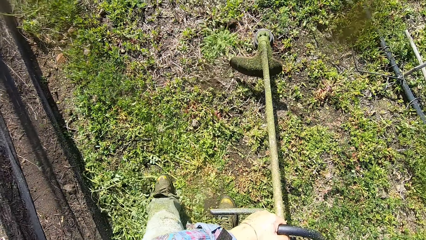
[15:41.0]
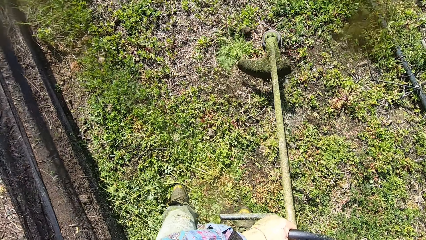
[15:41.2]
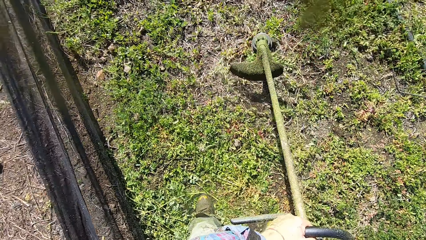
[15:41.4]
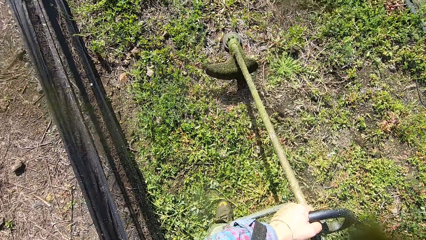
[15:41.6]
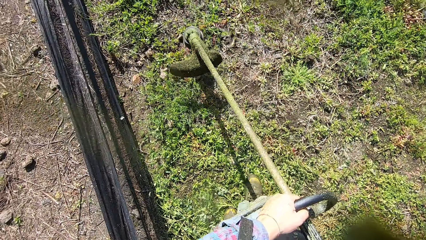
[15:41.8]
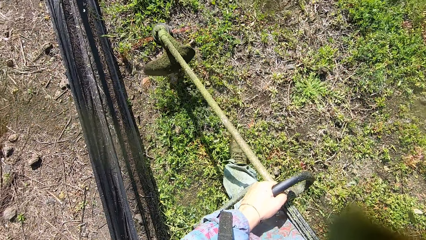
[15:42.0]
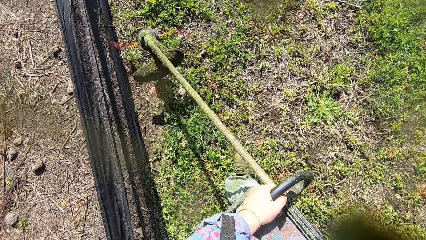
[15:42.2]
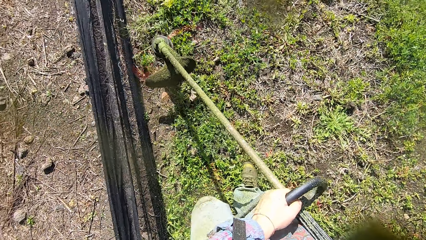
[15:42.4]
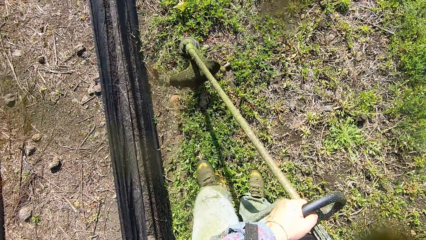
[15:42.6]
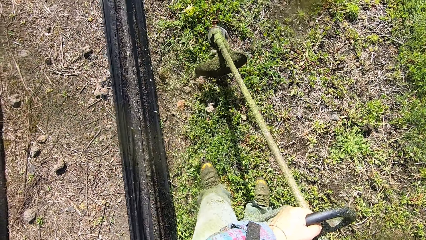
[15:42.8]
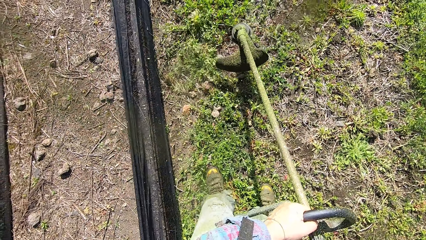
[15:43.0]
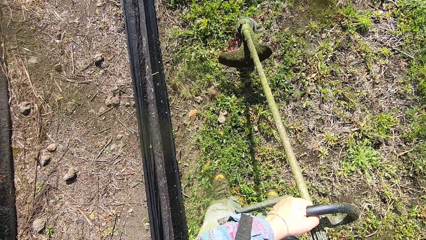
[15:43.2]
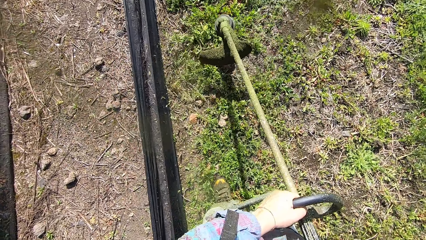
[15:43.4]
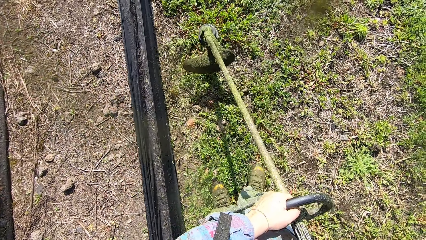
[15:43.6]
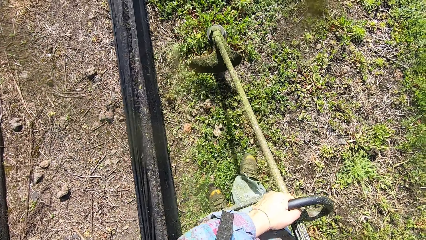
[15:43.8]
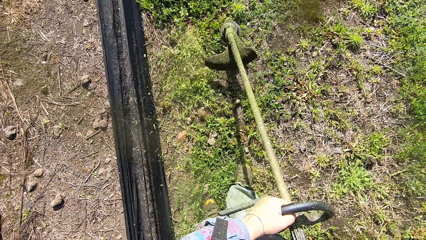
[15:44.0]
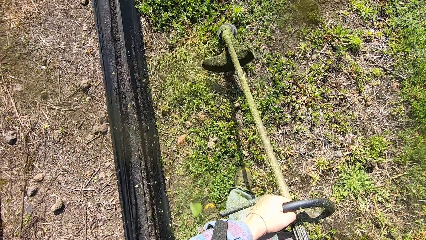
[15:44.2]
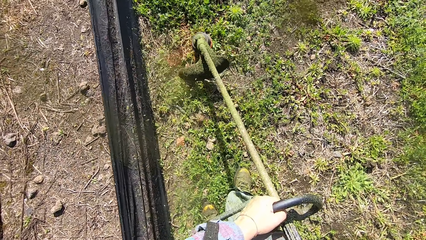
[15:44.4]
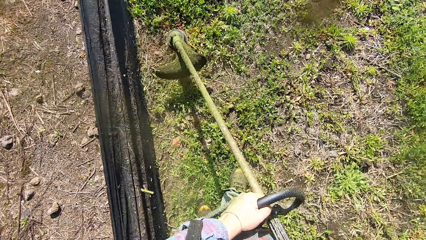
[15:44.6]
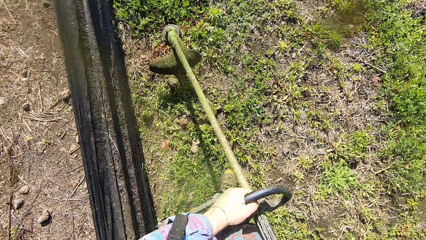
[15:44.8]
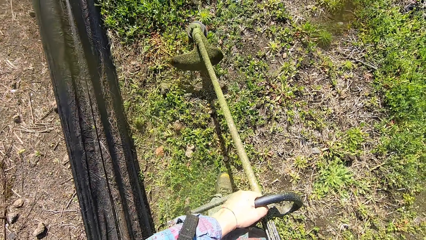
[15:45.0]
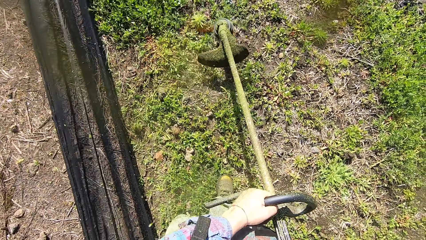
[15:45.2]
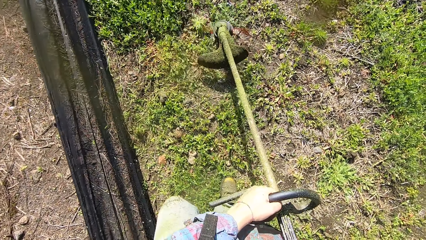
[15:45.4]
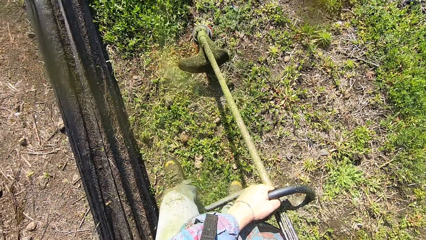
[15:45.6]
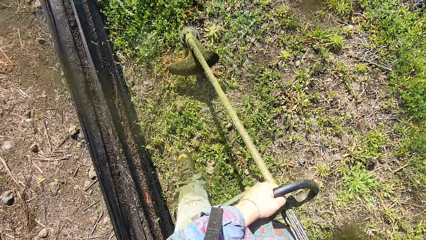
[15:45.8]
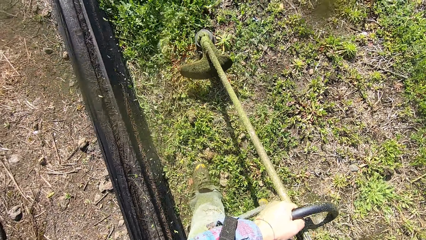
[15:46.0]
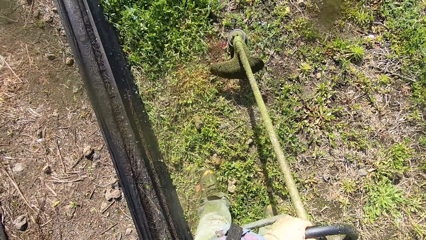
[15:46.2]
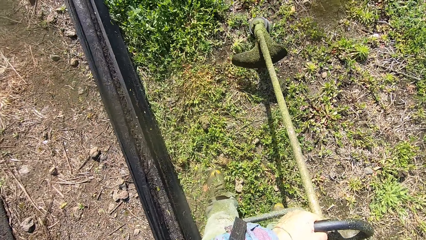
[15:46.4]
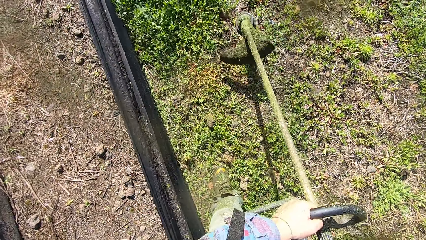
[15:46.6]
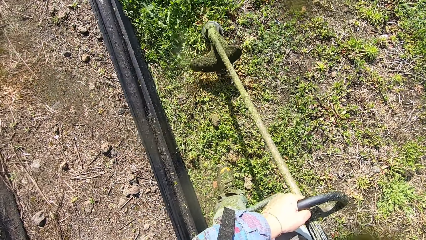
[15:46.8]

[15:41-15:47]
The camera wearer moves around the garden.

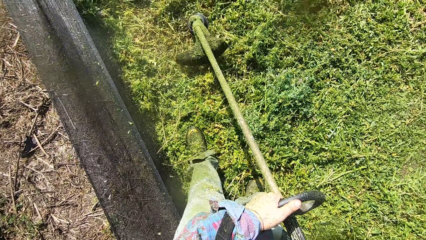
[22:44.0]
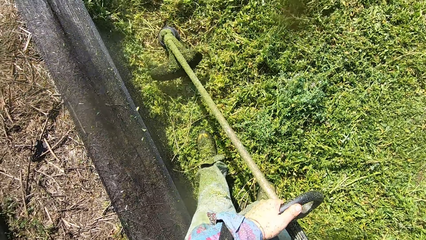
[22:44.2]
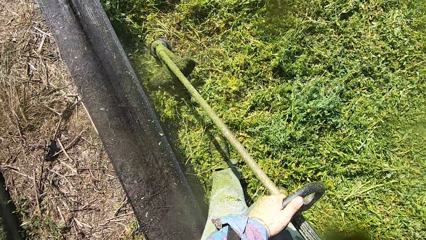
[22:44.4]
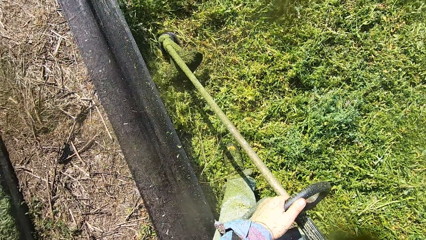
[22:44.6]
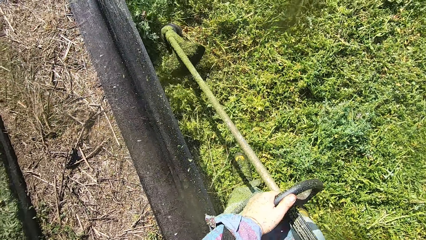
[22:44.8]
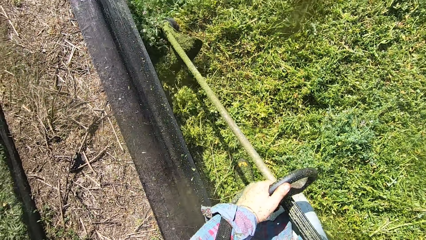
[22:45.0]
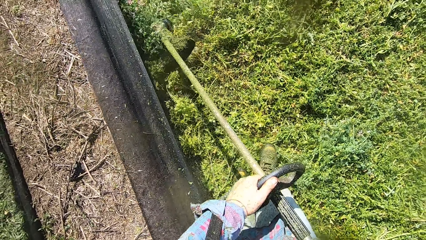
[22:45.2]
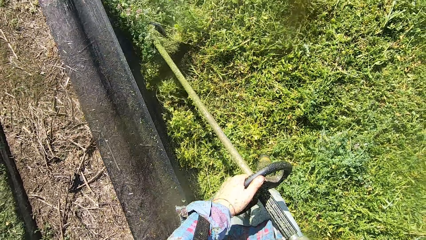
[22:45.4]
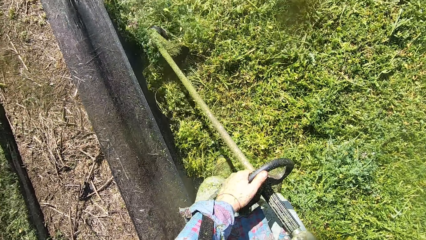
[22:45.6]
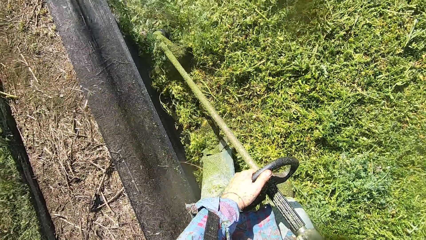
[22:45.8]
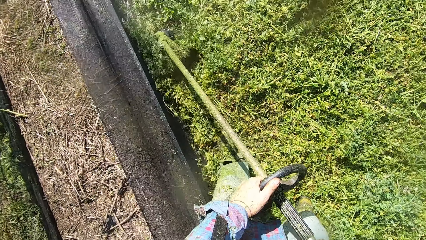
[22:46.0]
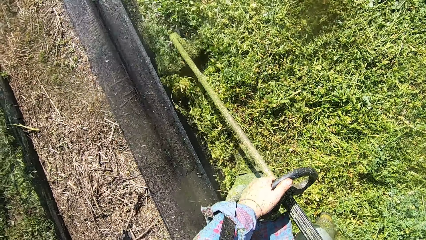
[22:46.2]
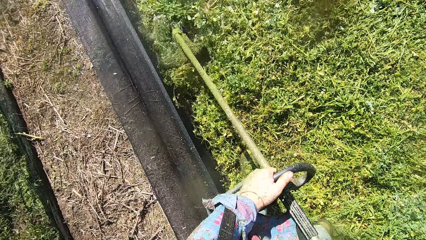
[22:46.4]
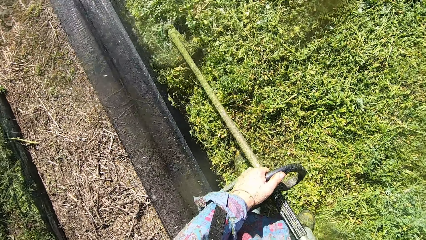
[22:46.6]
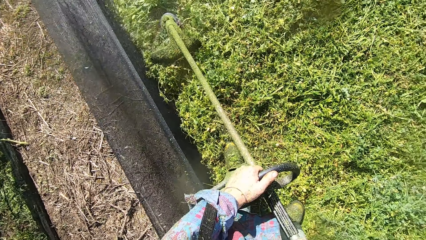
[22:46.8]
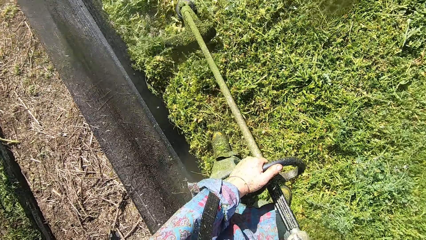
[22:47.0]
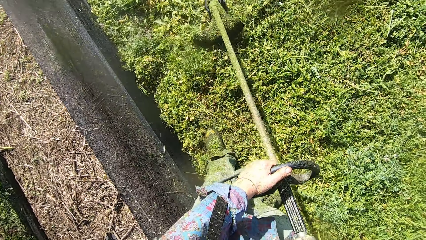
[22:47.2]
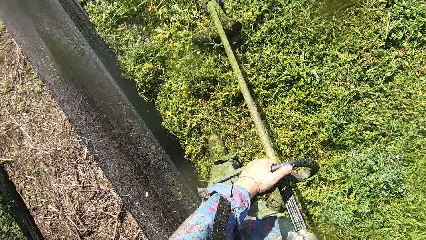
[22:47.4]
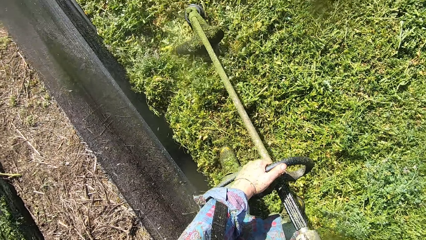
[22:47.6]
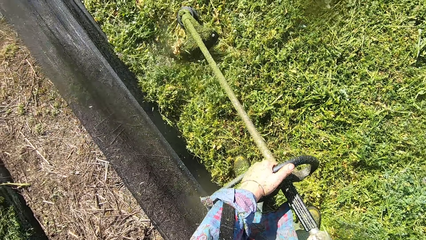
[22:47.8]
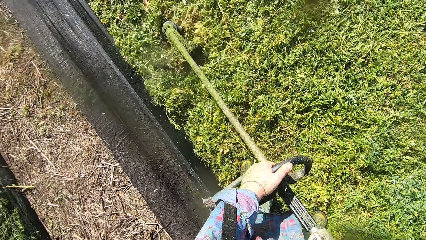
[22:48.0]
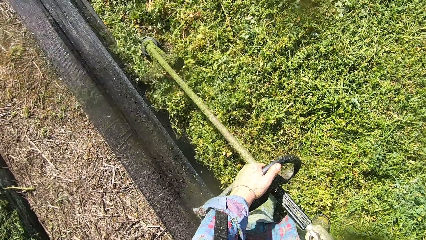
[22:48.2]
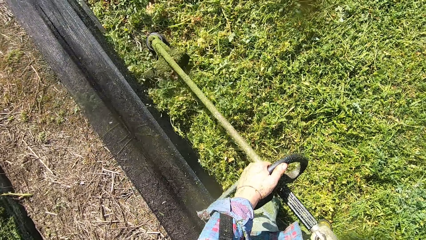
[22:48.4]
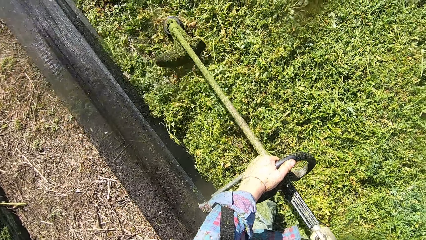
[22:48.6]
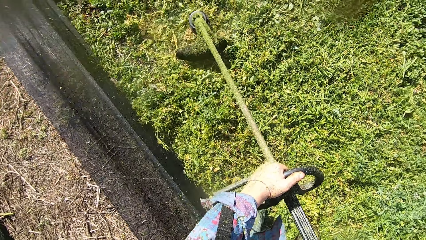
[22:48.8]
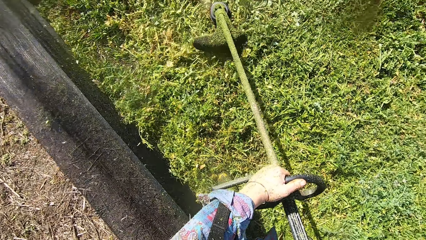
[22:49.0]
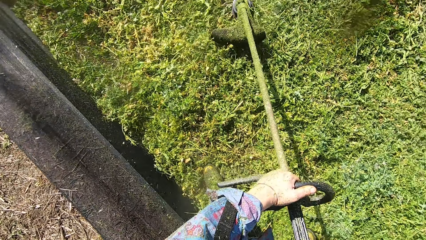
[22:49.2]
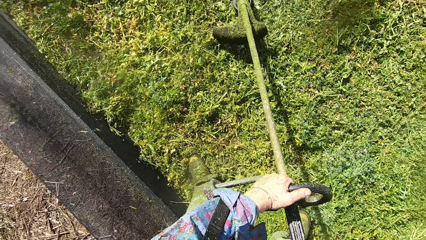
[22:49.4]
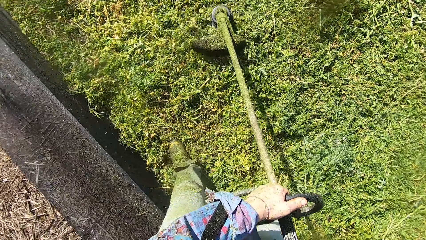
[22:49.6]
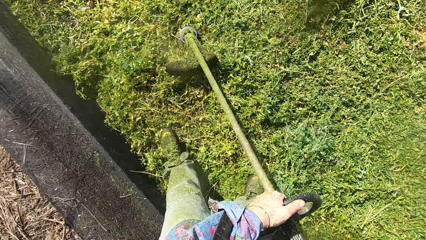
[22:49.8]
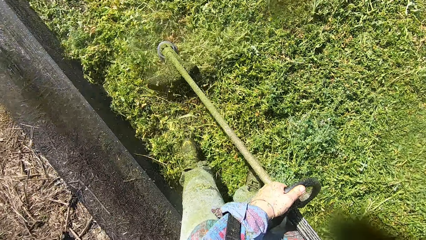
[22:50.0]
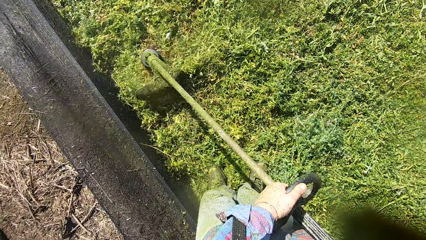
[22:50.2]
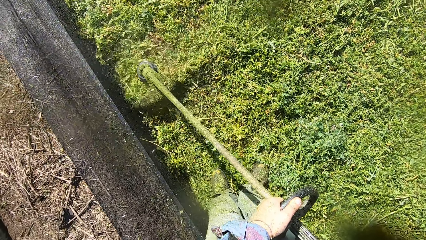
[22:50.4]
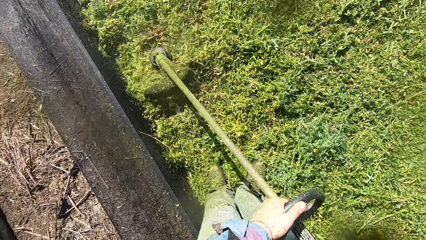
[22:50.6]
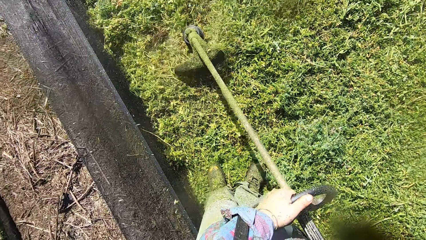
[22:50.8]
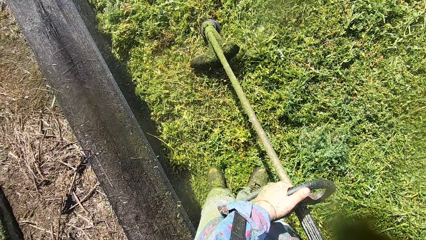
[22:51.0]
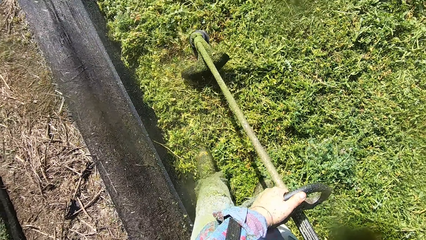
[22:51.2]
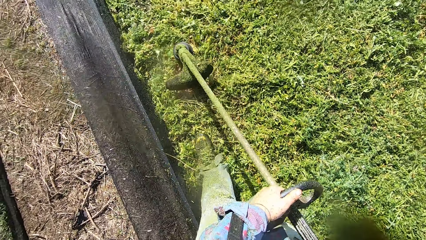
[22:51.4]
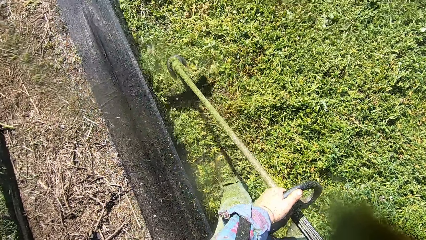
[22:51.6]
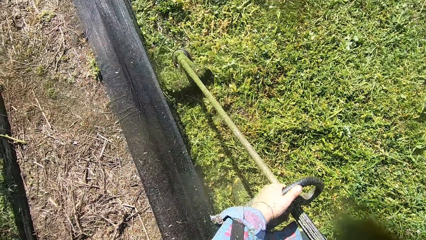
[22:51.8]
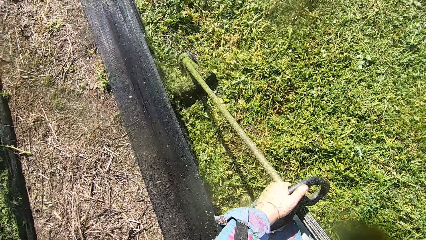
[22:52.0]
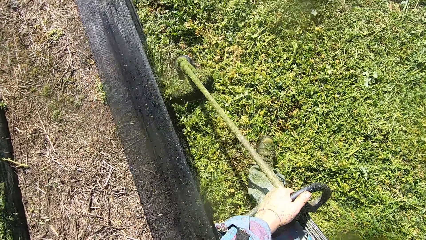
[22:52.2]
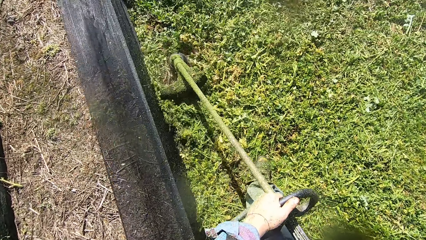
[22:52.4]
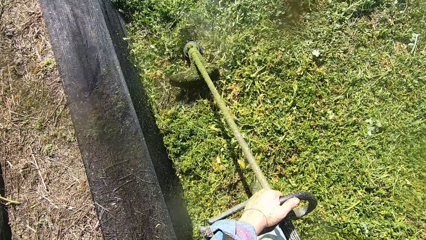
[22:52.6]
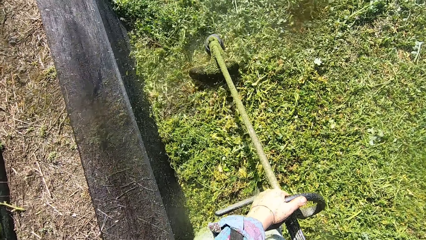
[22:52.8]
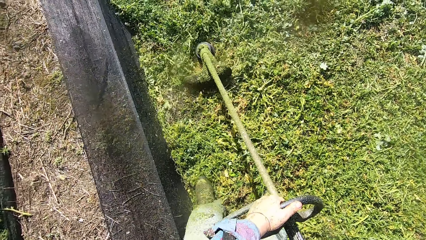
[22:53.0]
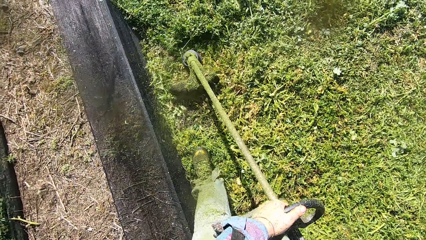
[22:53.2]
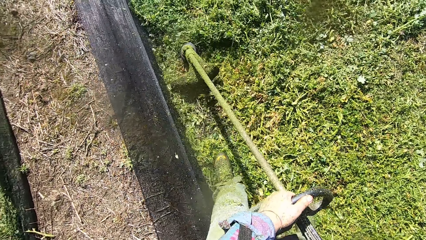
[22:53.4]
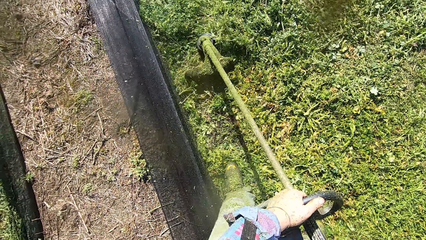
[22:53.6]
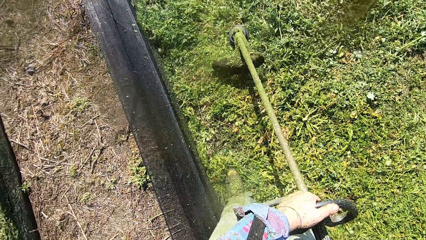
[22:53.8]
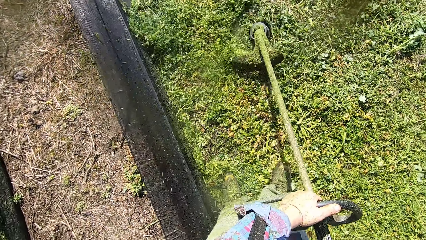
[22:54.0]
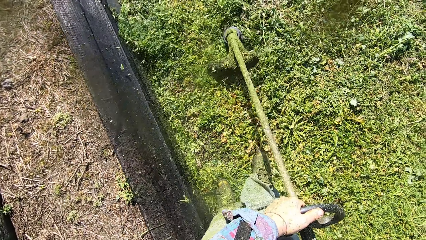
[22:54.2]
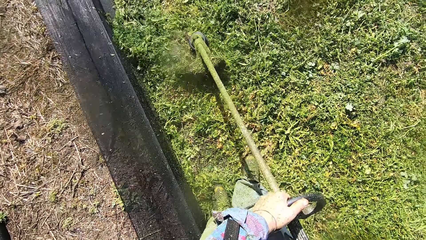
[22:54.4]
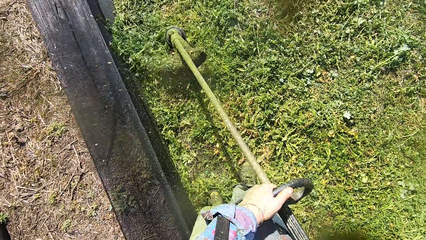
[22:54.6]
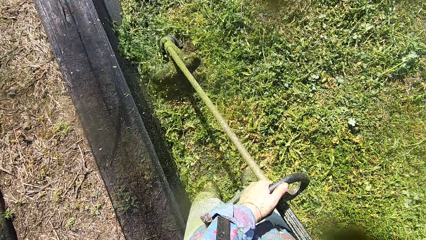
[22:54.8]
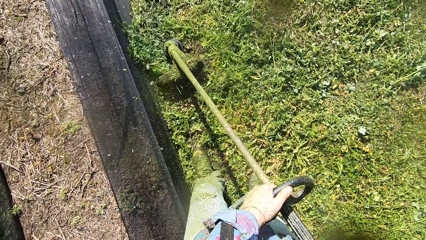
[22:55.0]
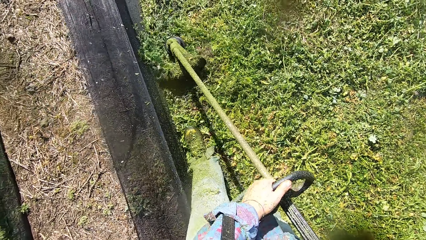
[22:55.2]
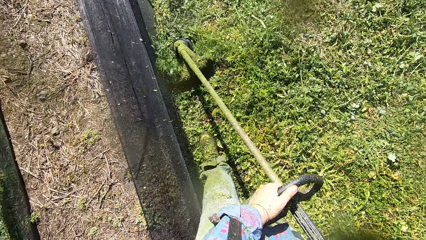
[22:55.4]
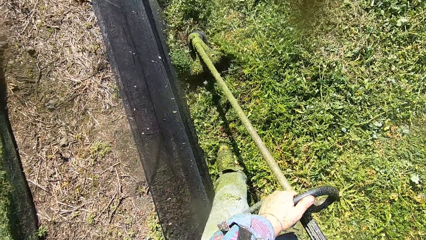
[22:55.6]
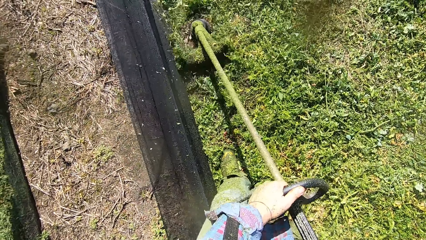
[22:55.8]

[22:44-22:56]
The camera wearer cuts grass with a grass cutter. He moves his left leg forward. He cuts grass with the grass cutter. He moves his left leg back. He cuts grass with the grass cutter. He moves his left leg forward. He cuts grass with the grass cutter. He moves his left leg forward.
